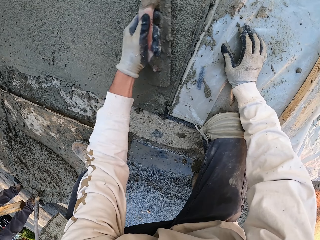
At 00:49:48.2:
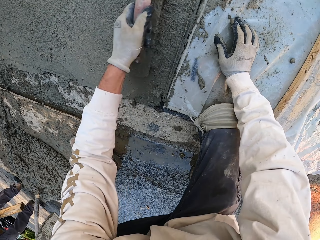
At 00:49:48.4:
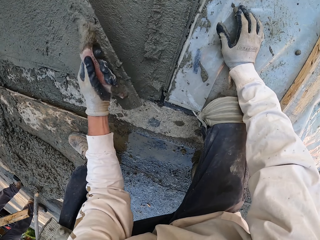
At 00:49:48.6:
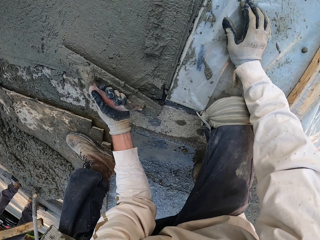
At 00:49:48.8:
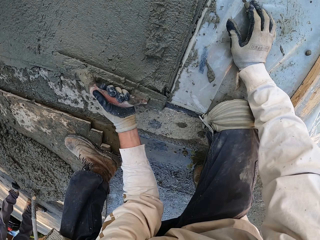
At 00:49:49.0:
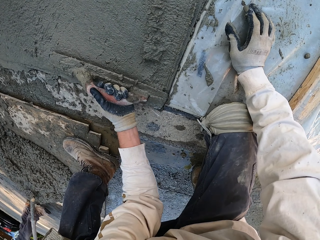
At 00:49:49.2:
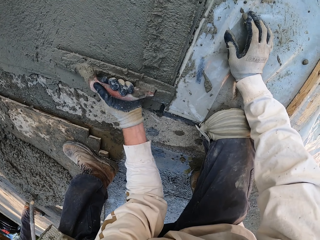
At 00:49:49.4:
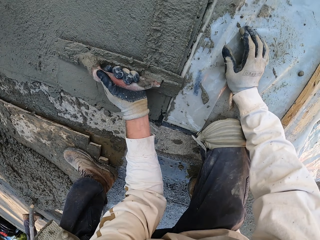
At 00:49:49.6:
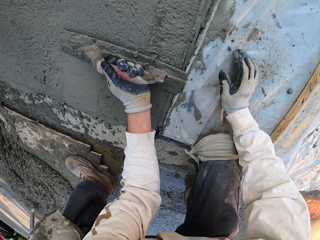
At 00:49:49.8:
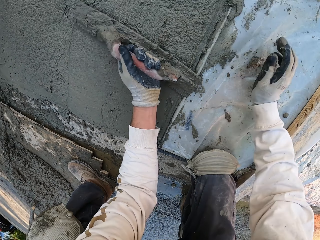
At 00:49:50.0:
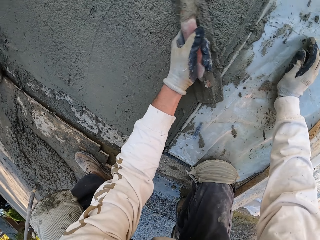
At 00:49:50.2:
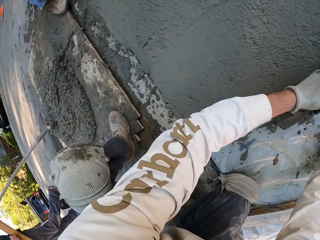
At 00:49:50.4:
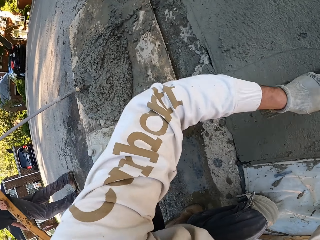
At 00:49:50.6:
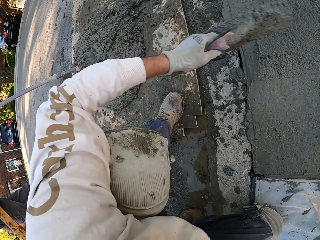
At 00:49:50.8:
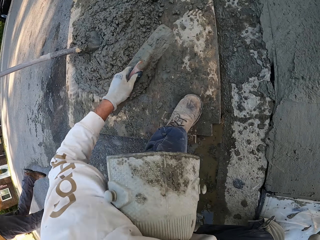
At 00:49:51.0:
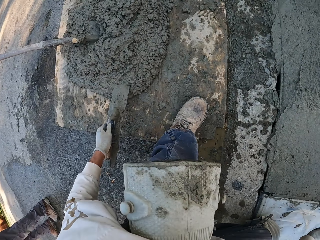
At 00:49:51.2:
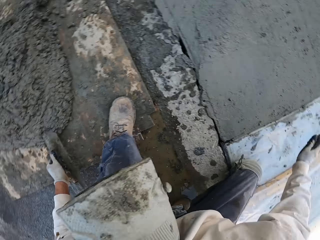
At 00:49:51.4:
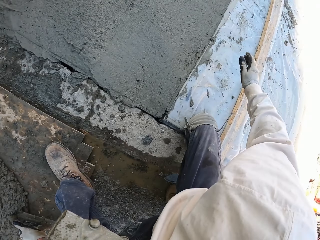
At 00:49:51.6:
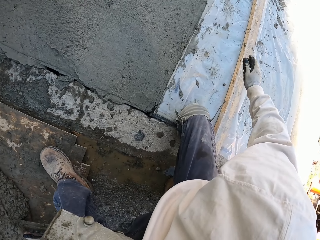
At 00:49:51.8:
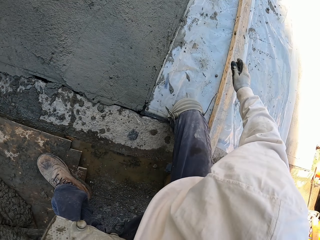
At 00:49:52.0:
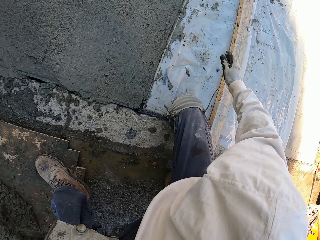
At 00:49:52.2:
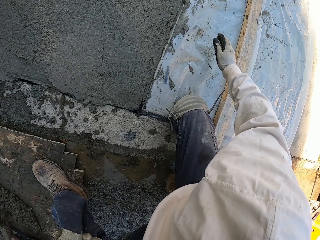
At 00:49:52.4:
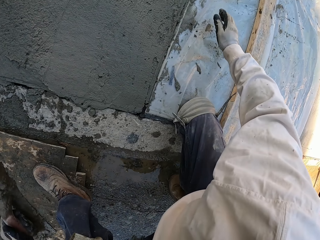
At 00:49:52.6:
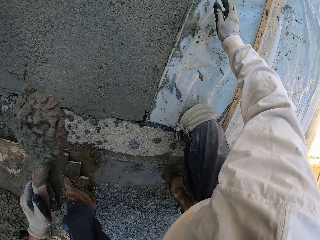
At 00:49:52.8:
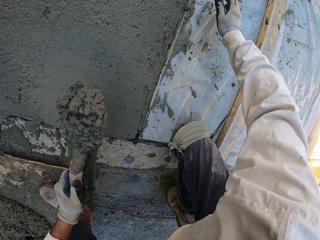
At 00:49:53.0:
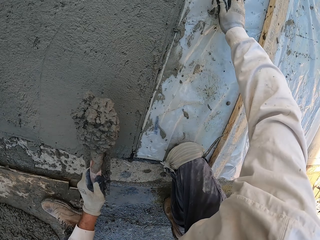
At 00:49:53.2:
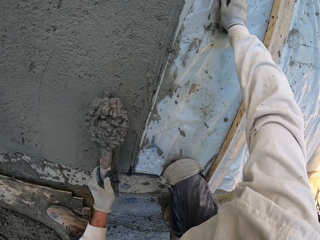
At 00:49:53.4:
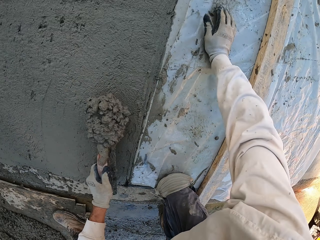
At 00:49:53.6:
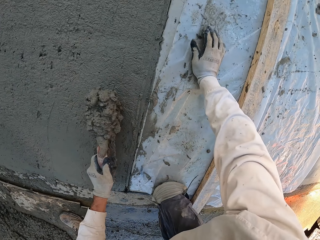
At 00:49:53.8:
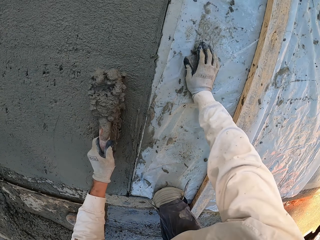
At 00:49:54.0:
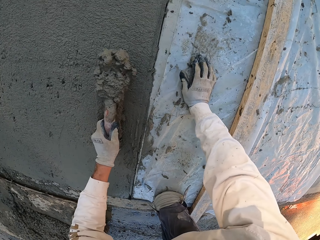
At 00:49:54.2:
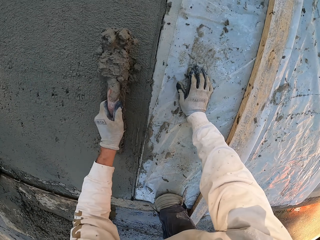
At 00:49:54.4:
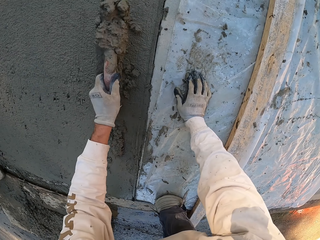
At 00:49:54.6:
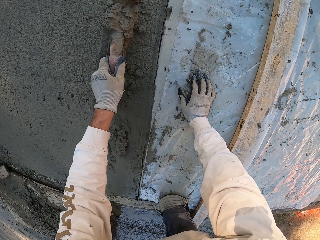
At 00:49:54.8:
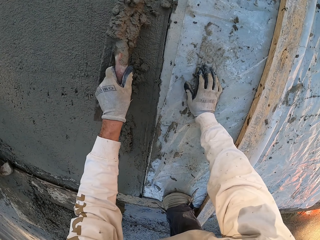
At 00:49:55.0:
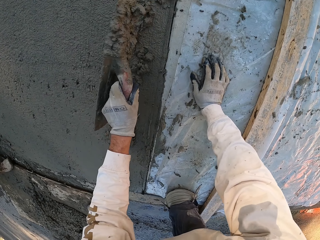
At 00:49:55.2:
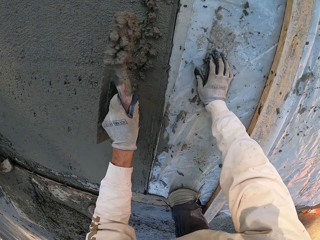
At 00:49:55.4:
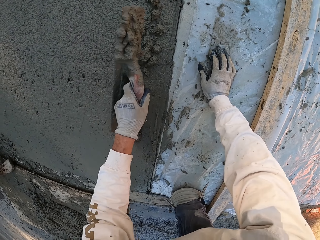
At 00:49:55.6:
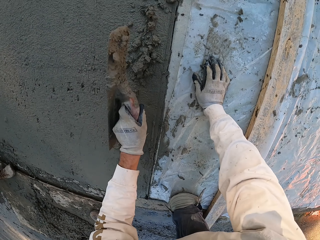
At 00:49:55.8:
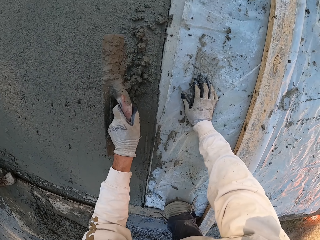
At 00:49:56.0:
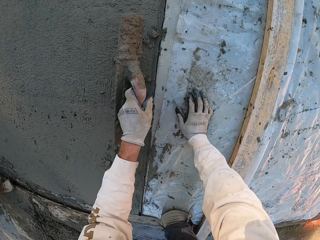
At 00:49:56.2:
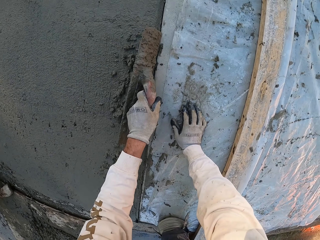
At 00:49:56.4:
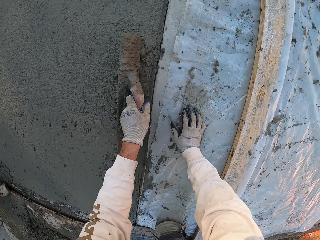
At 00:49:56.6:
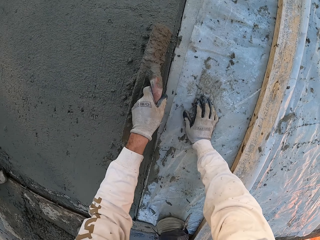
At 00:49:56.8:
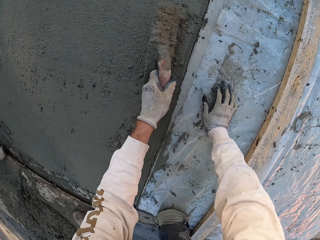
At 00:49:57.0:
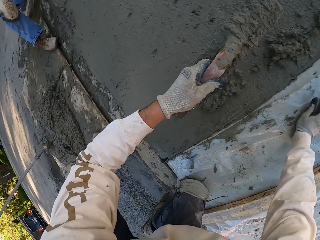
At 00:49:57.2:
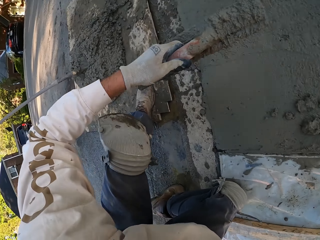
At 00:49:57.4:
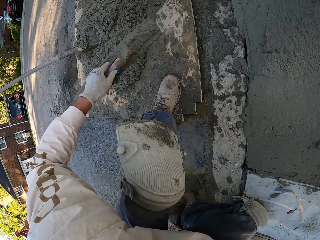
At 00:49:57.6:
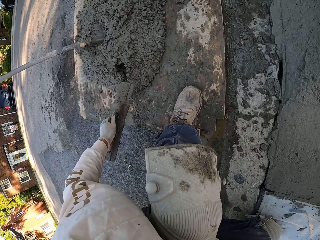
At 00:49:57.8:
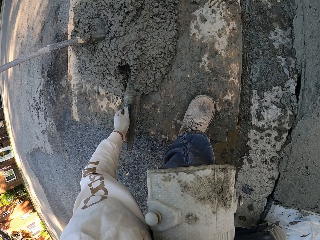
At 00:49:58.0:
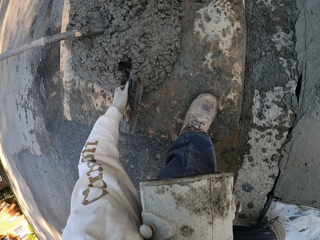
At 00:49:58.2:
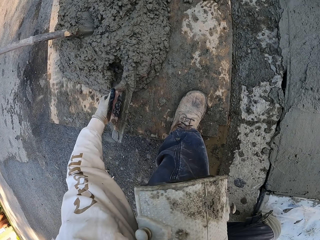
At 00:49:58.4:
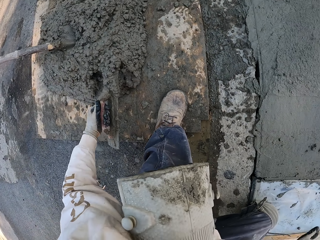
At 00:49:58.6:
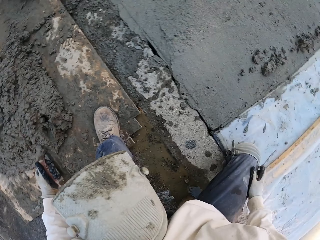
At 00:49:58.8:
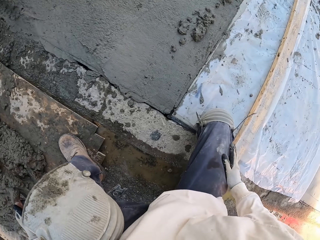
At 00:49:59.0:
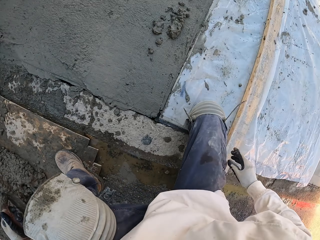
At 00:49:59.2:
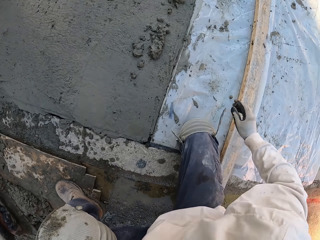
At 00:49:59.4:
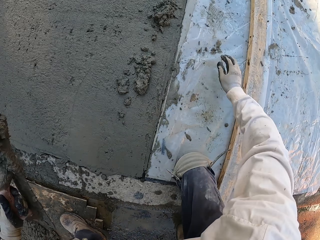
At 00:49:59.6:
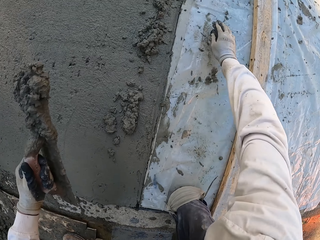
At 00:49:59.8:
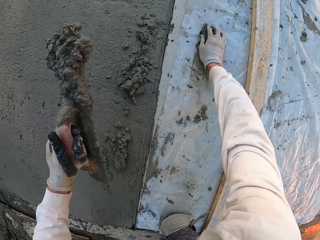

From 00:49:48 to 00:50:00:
The camera wearer scoops cement mix with the concrete float. They pour the cement mix on the floor. They push the cement mix with the concrete float. They scoop the cement mix.

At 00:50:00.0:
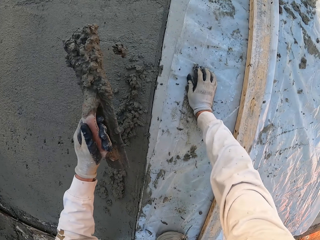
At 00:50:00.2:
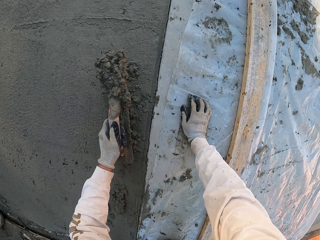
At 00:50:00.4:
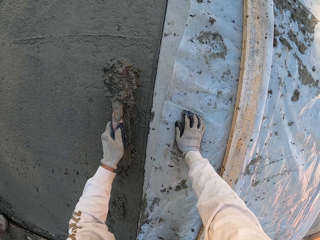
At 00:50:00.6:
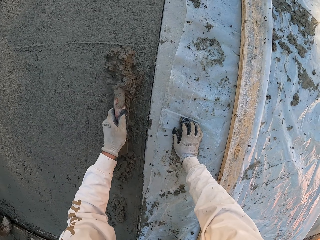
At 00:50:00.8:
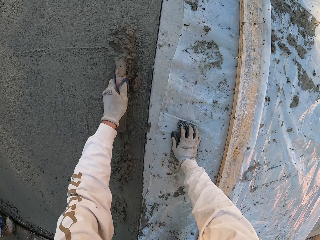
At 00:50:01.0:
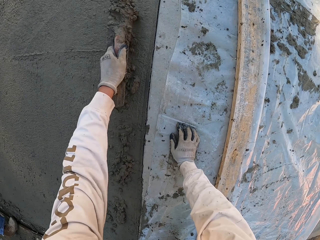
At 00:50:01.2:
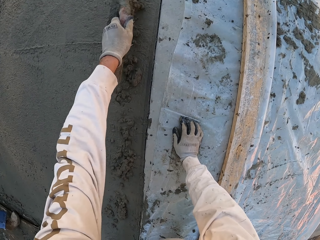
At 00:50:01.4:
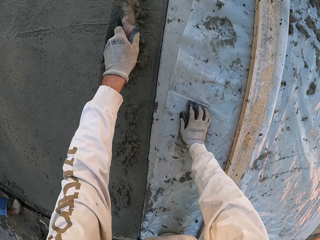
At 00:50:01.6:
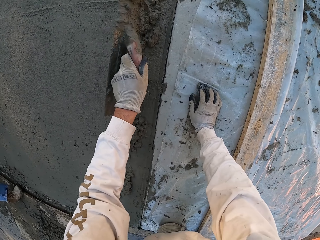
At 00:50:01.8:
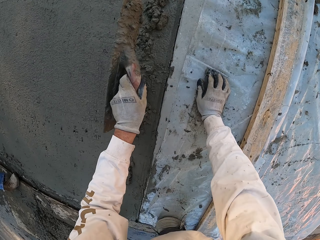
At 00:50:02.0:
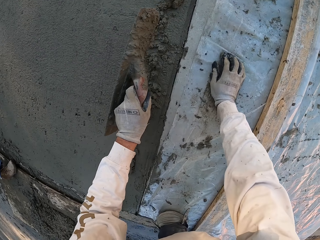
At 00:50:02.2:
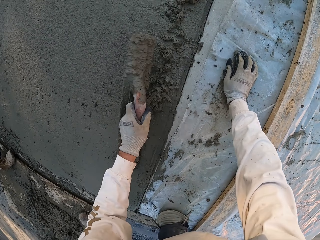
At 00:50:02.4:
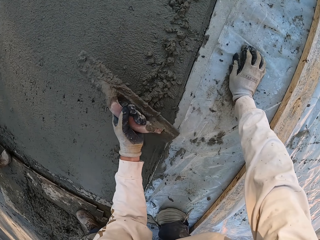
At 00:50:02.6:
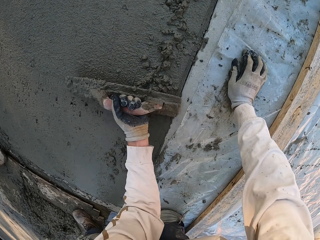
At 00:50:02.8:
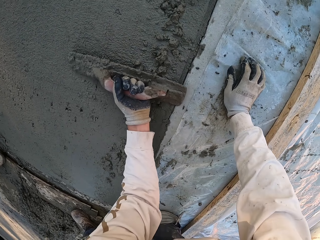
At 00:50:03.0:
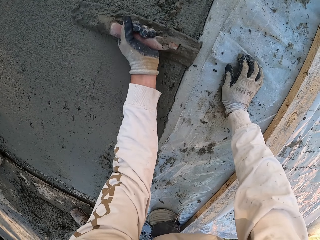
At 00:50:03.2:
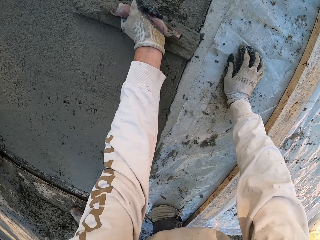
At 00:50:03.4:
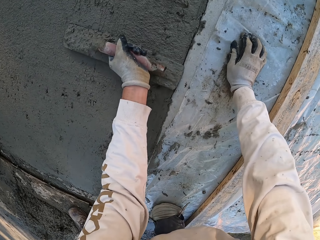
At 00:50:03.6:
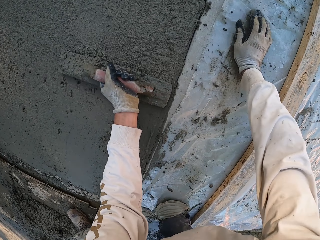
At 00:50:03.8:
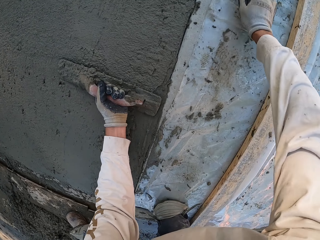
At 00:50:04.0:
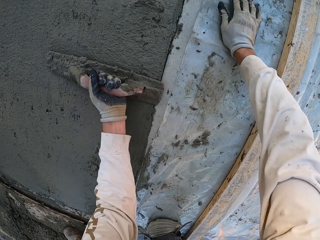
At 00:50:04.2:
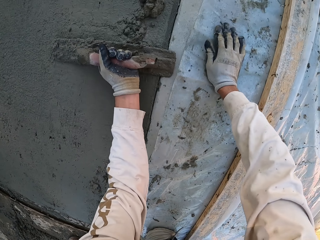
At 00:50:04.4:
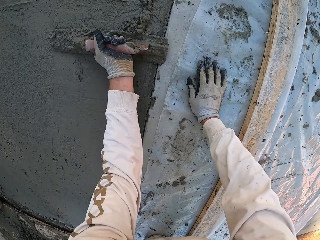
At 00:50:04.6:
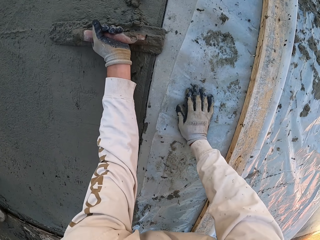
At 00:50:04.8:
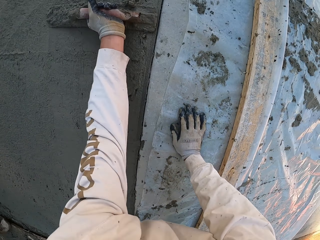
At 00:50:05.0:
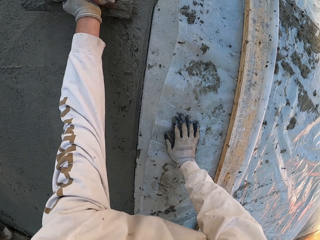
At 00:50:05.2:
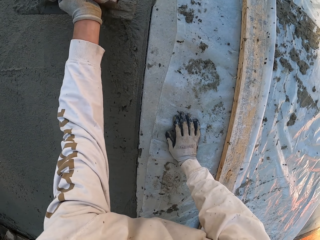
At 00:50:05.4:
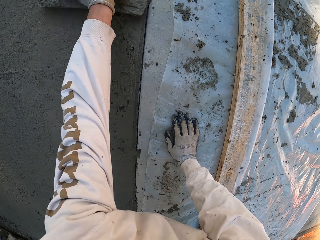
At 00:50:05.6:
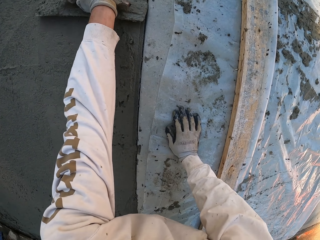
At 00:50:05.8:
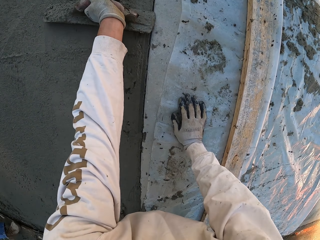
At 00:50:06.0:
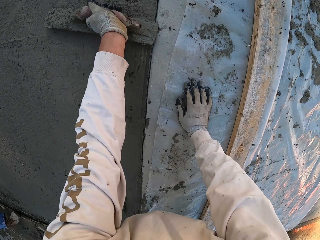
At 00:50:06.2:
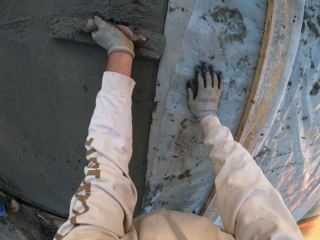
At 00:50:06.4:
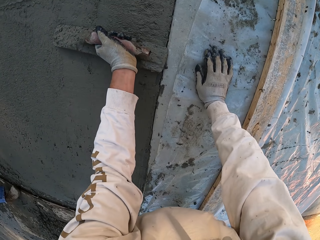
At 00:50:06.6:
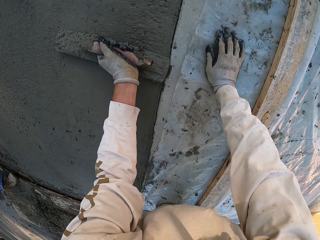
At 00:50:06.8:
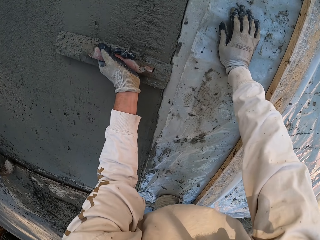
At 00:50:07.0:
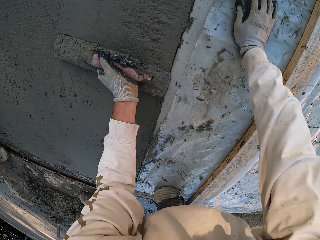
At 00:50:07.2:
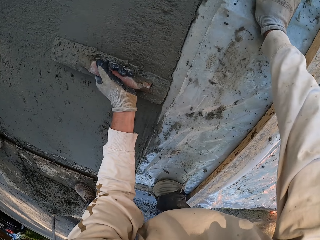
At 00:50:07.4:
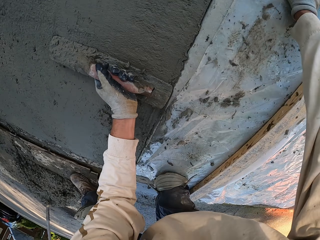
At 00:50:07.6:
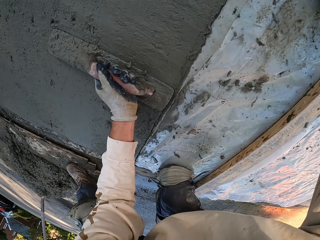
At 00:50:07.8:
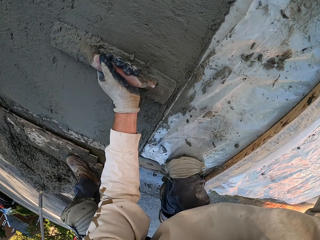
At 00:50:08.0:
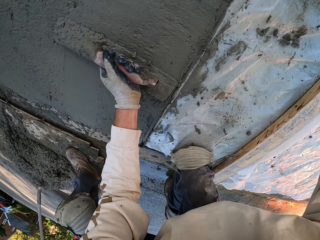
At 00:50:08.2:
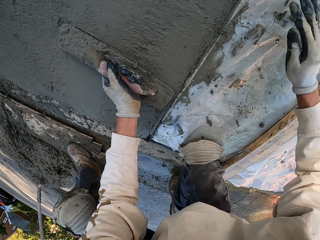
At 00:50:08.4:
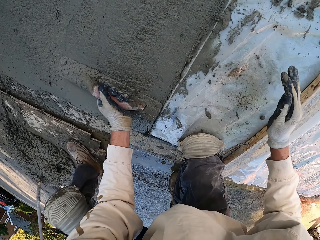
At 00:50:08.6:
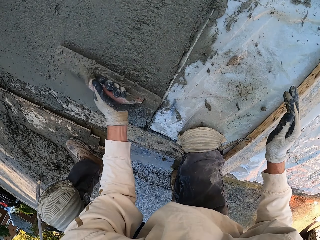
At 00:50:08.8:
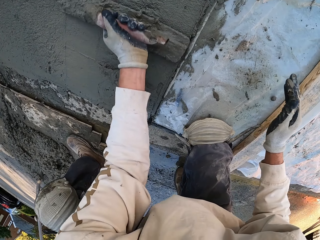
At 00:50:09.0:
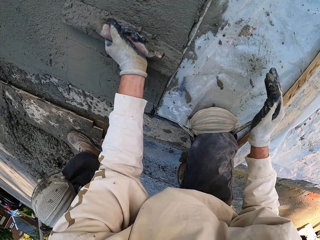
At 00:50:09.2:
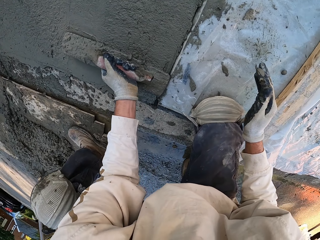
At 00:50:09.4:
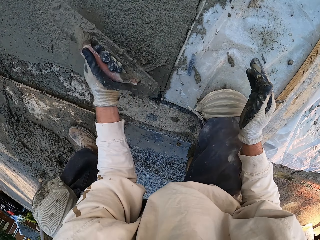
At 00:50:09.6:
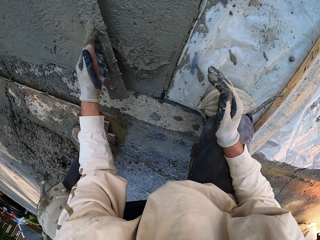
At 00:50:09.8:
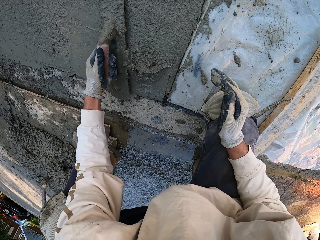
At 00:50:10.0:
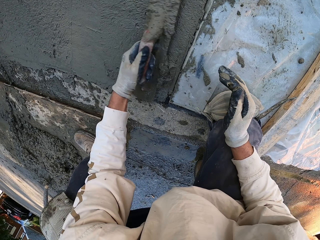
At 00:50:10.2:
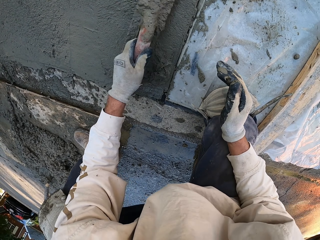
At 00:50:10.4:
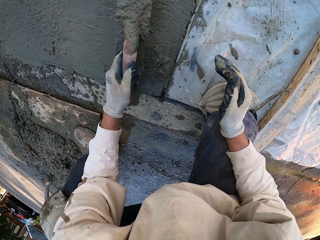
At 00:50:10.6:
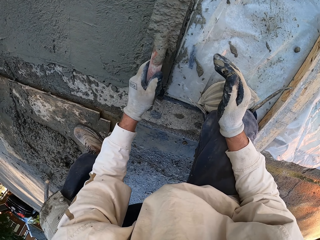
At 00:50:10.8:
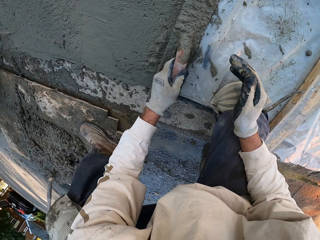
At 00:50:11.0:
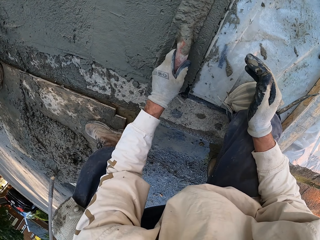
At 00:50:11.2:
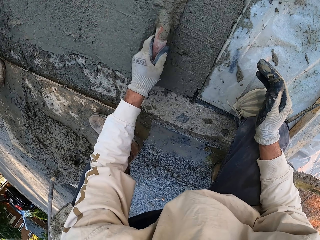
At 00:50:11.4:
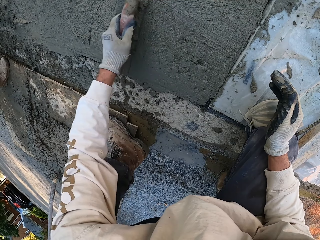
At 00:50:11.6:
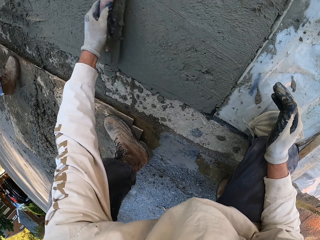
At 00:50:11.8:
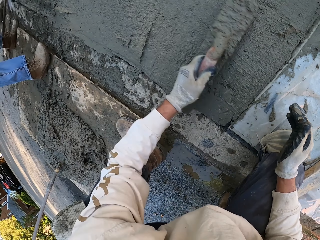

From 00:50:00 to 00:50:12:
The camera wearer pours the cement mix on the floor. They plaster the floor.
